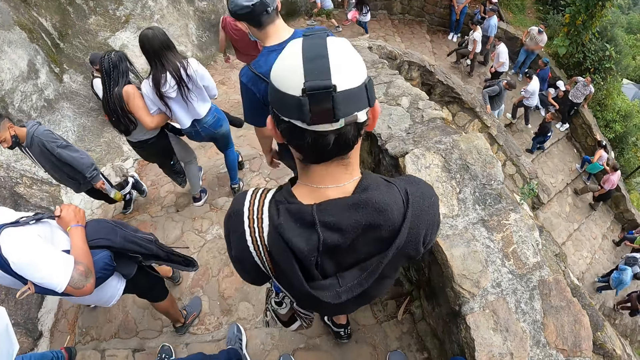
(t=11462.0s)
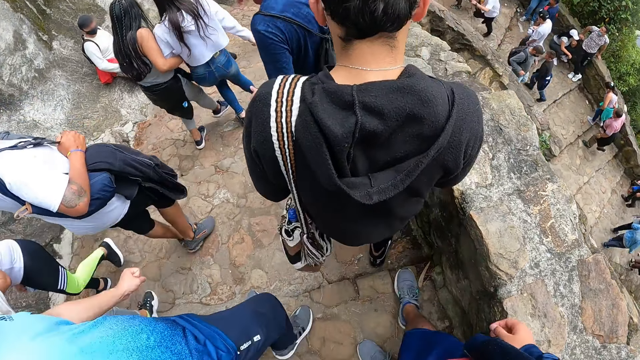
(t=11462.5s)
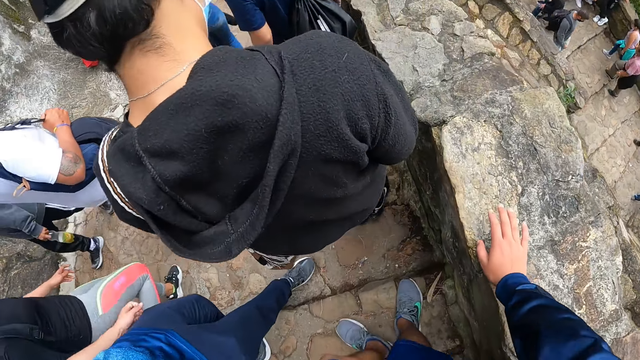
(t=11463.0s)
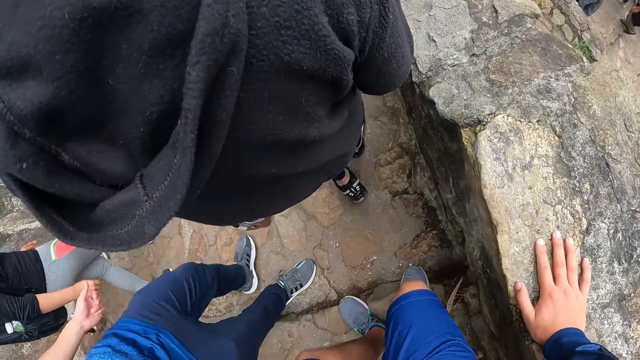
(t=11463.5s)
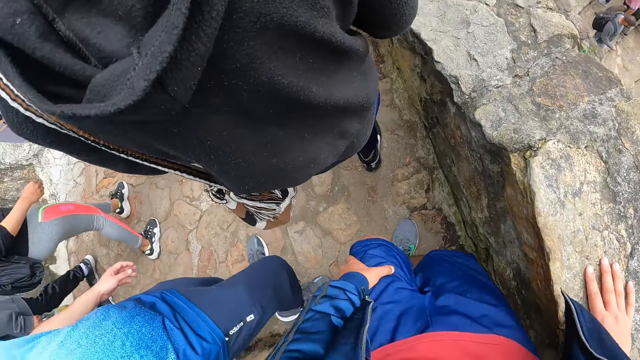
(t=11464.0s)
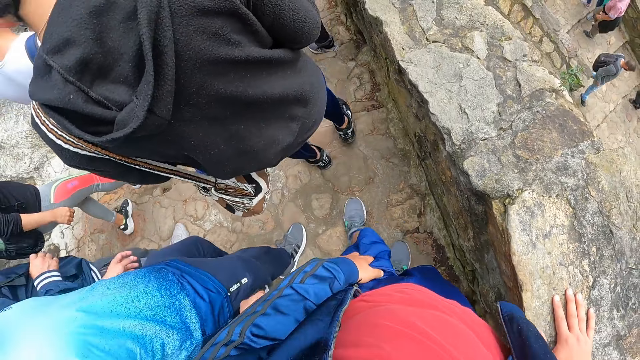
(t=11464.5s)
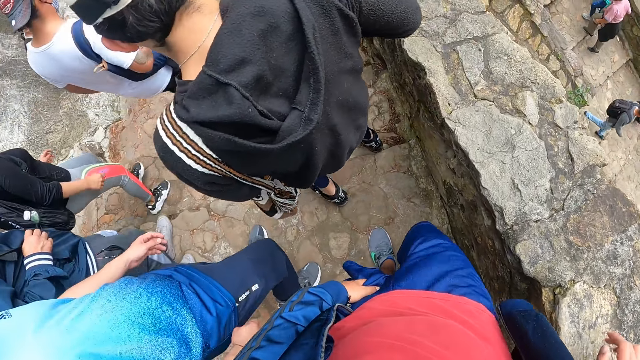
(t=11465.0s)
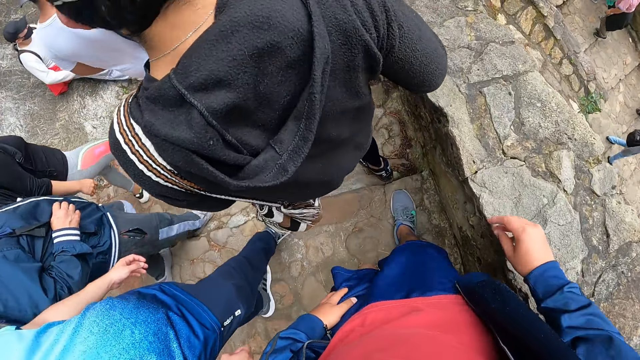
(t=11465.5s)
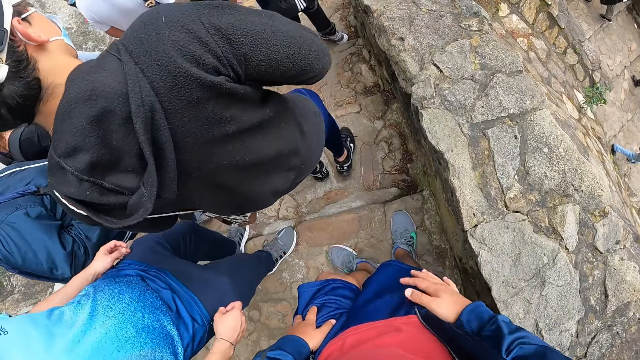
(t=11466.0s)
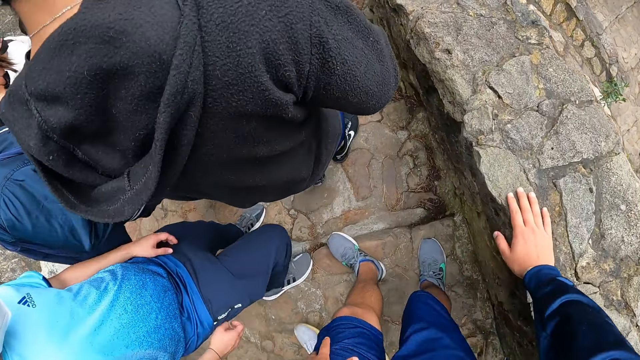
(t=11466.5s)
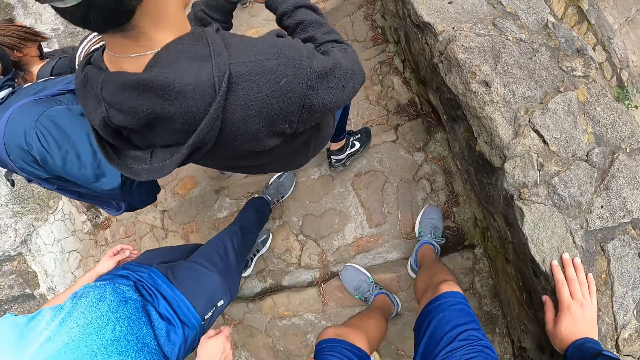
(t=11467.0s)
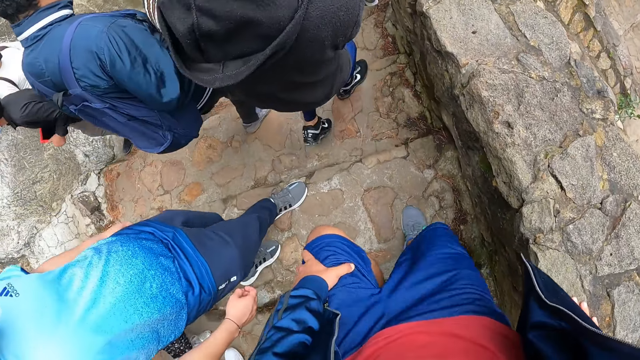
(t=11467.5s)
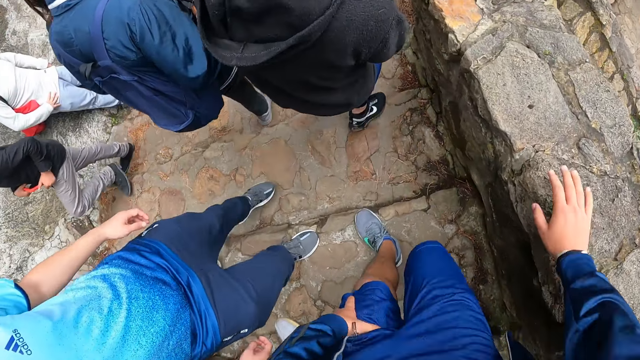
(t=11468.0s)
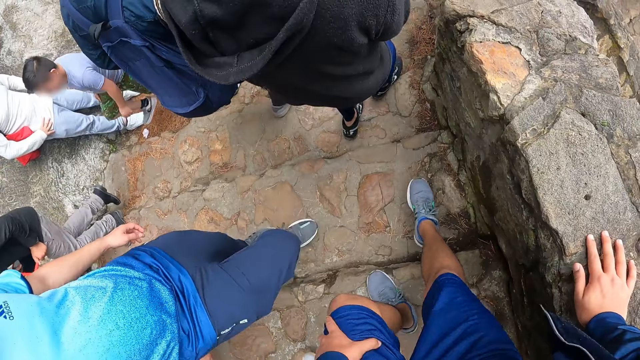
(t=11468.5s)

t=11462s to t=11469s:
The camera wearer walks down a staircase with the man, another man and a third man.

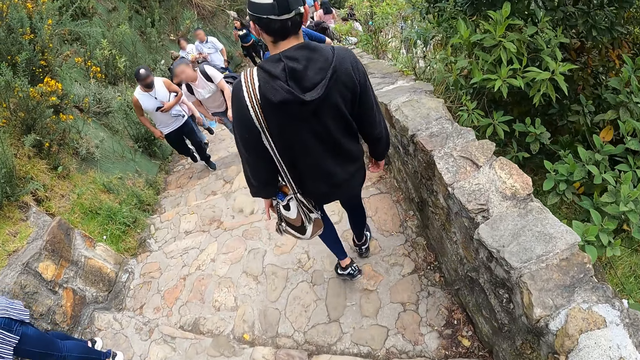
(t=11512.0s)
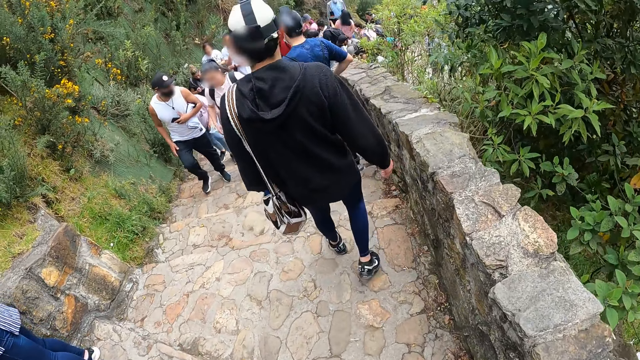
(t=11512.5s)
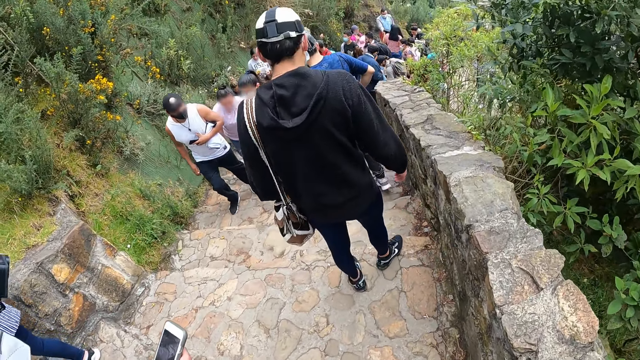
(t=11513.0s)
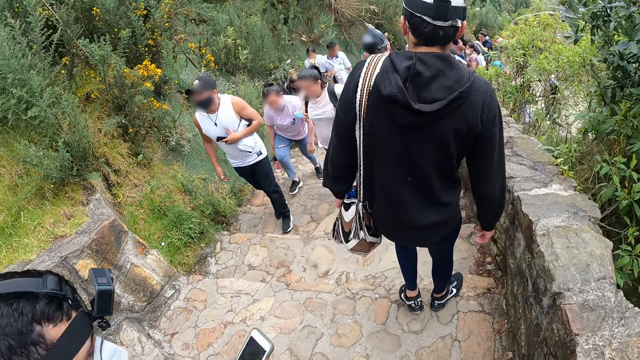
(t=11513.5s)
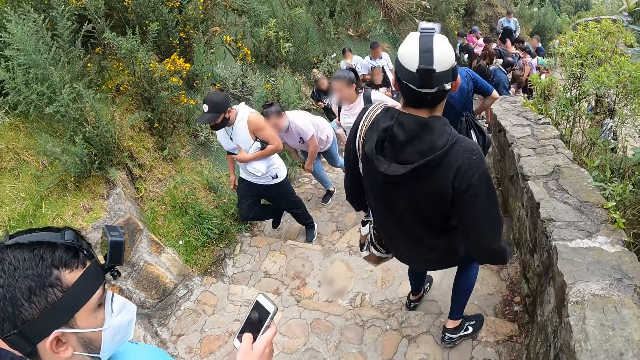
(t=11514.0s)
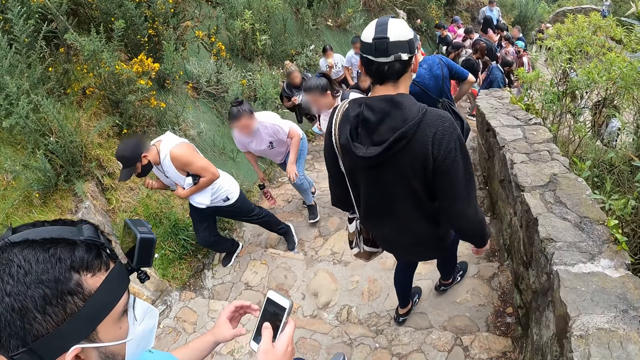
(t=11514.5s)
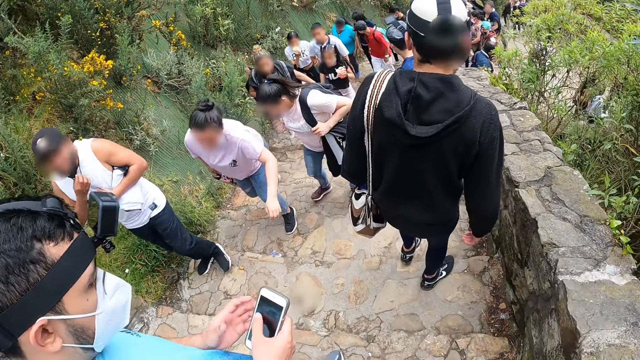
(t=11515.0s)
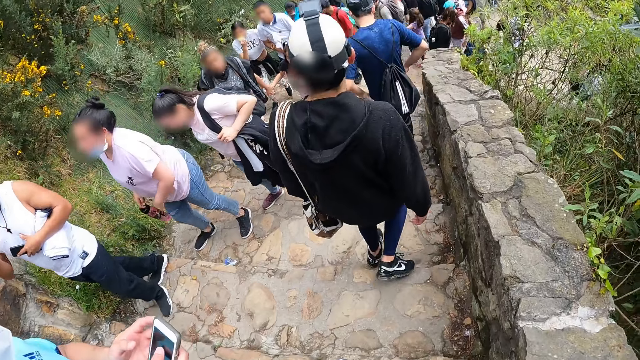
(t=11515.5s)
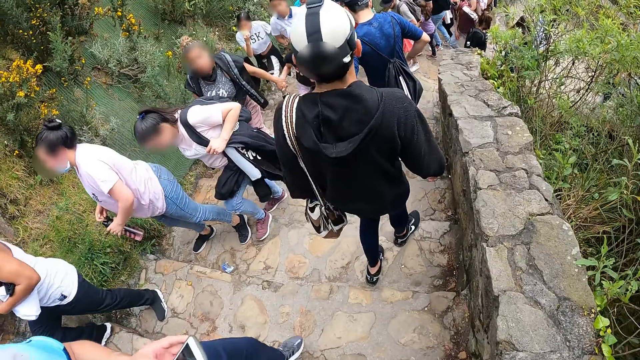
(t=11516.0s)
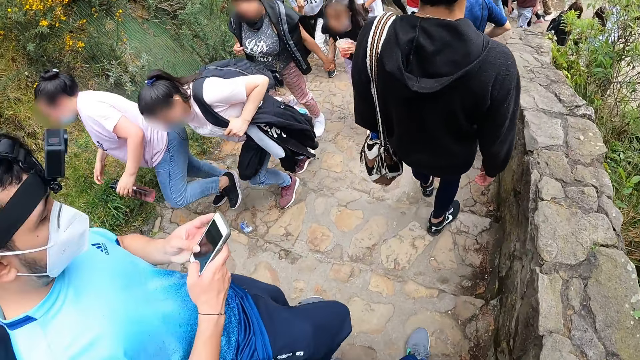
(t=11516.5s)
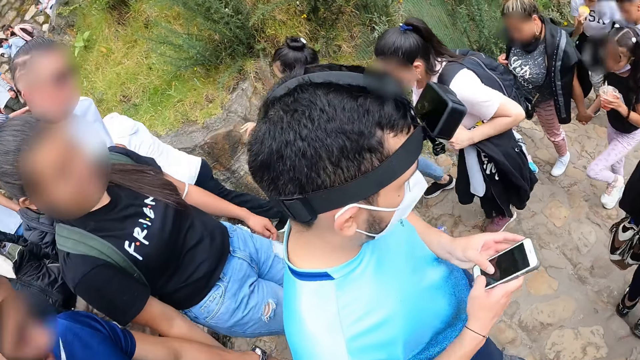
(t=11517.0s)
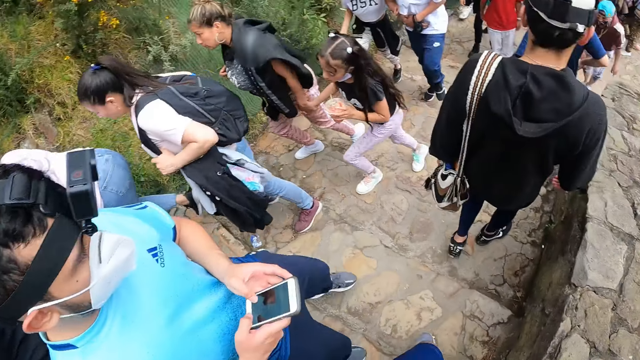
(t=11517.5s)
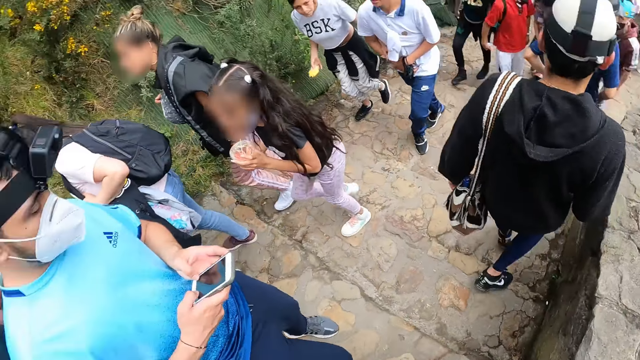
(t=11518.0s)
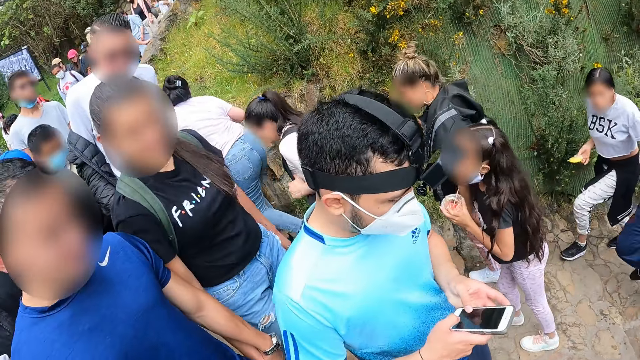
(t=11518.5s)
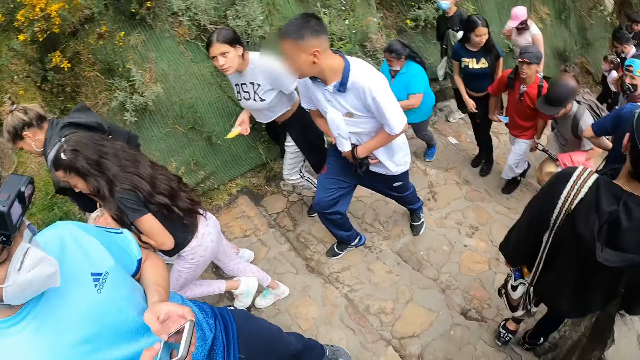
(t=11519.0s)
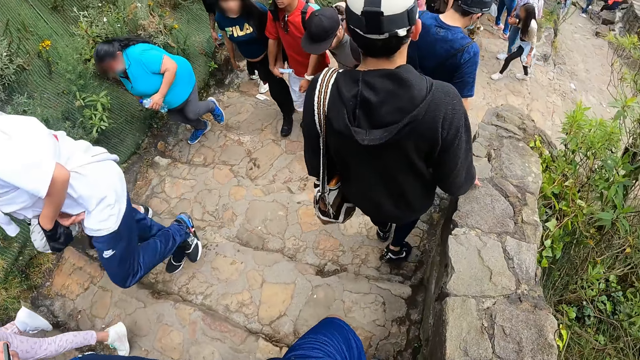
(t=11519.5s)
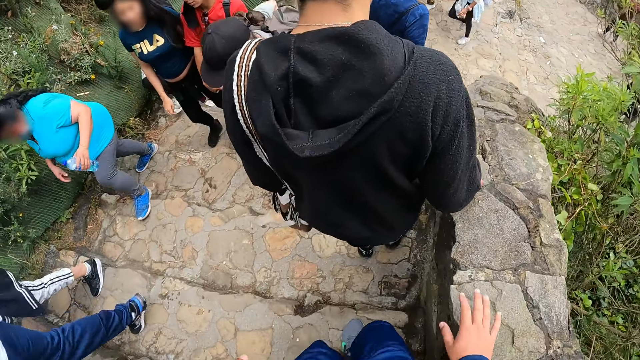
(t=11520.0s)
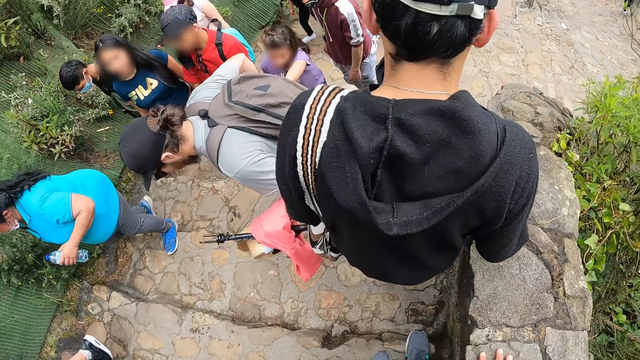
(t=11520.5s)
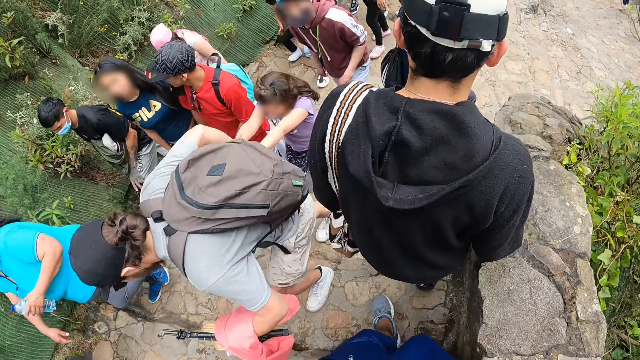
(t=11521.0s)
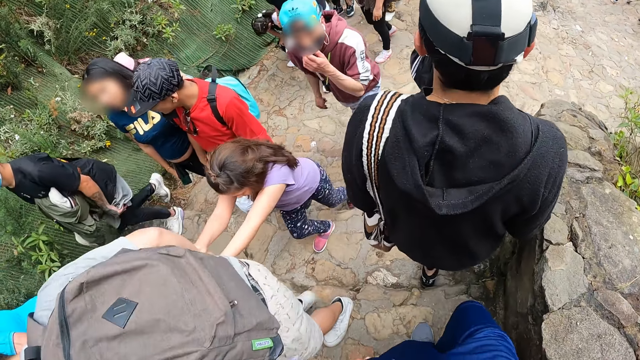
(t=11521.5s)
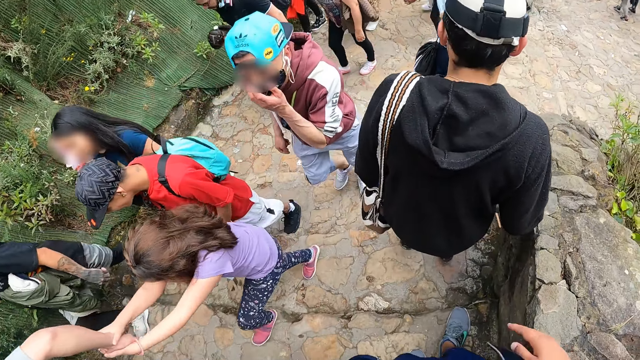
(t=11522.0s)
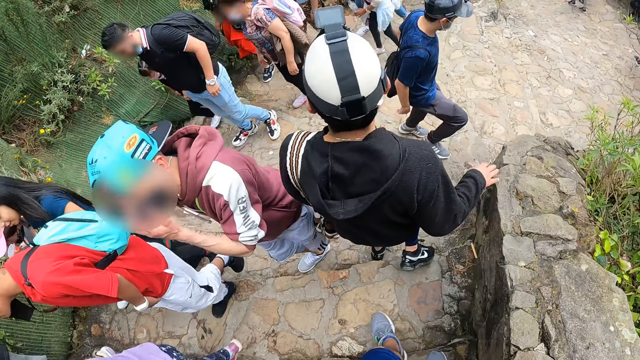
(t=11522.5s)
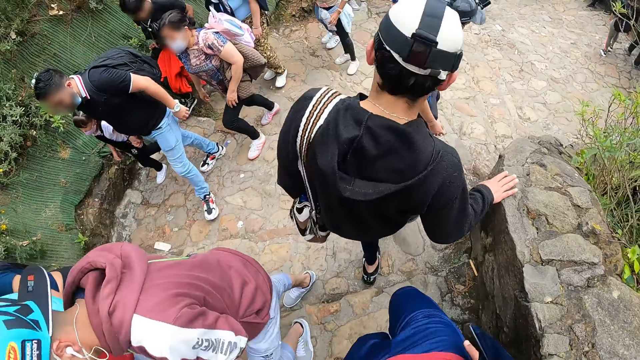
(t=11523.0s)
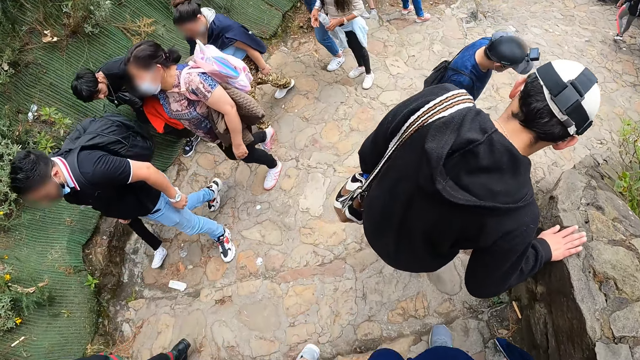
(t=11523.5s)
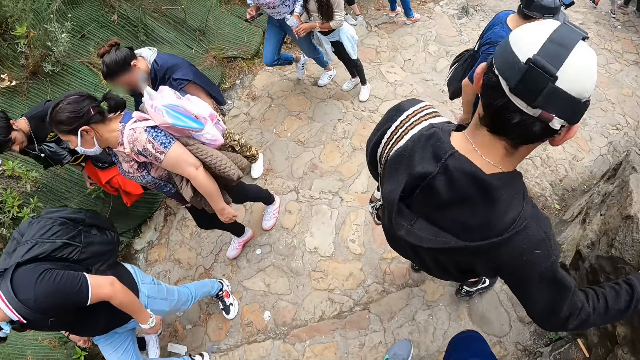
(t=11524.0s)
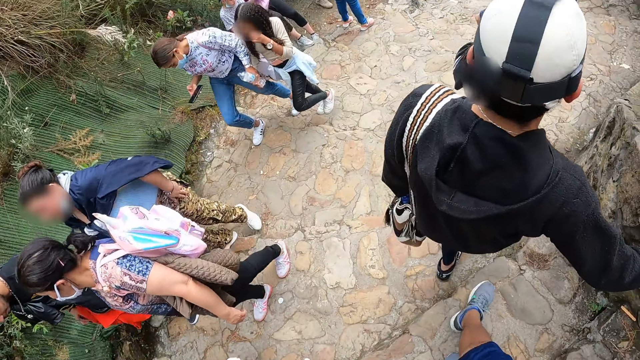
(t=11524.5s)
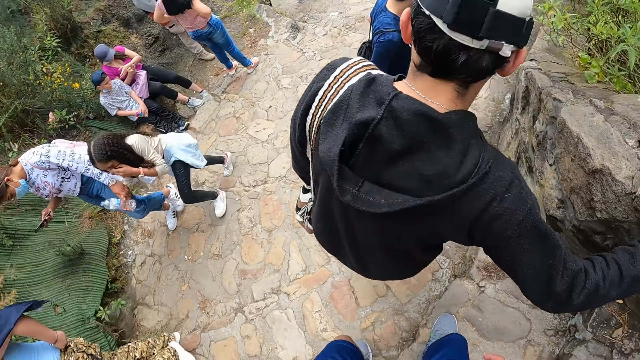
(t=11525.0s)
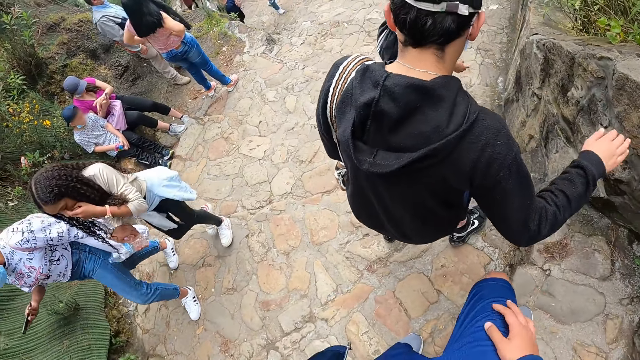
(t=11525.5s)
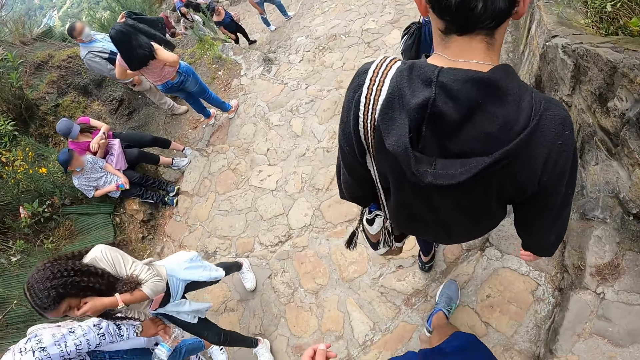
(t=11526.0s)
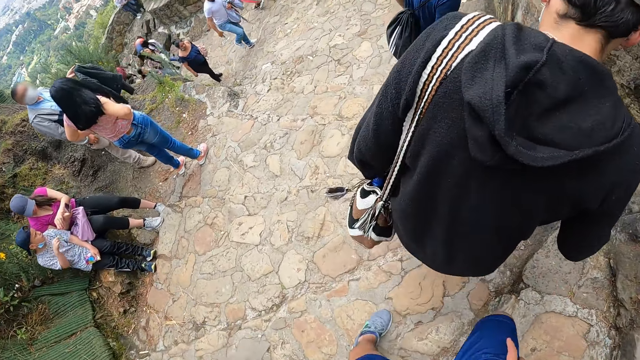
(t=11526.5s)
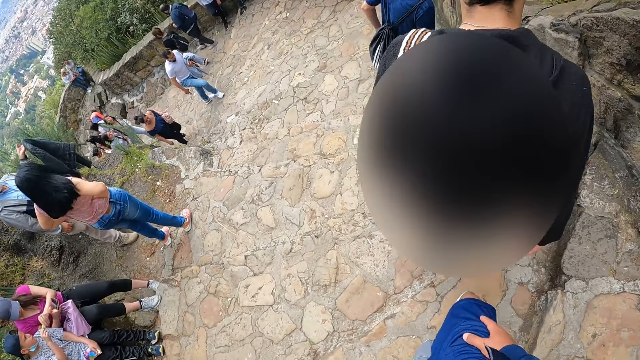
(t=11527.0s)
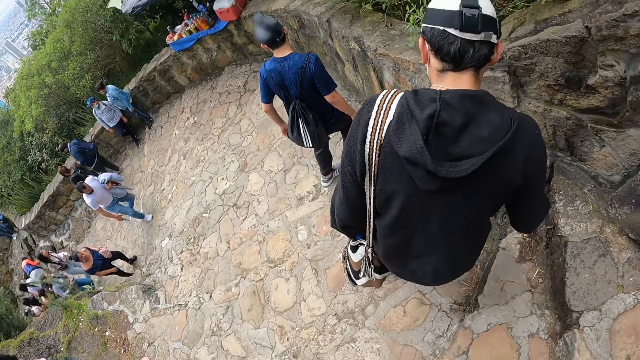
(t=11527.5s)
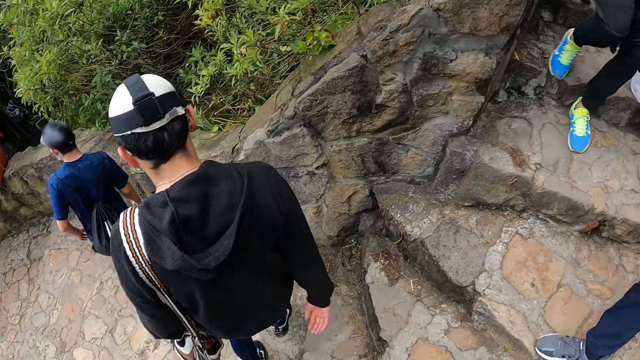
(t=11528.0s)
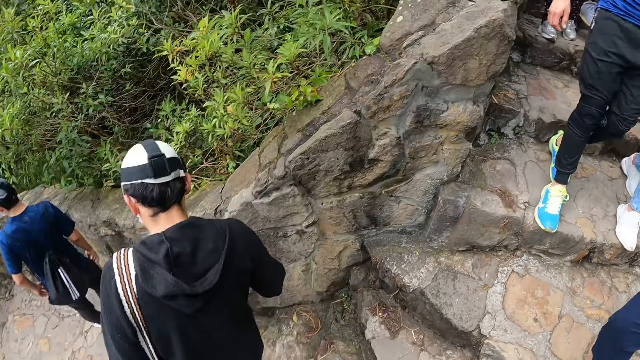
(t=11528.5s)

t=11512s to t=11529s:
The man operates the phone with his hands.
